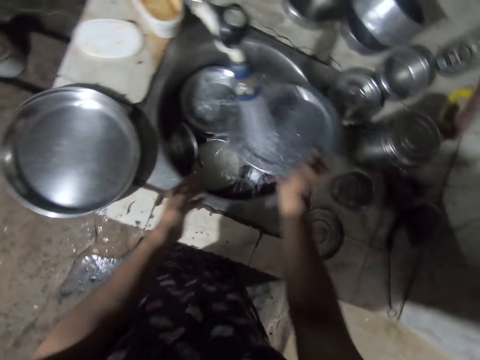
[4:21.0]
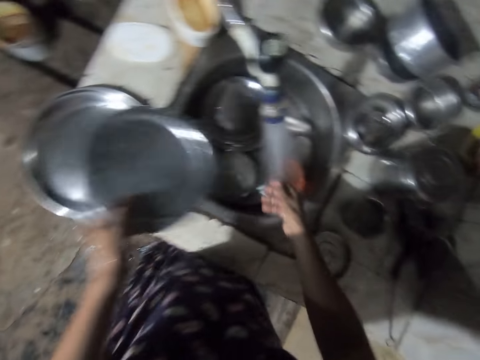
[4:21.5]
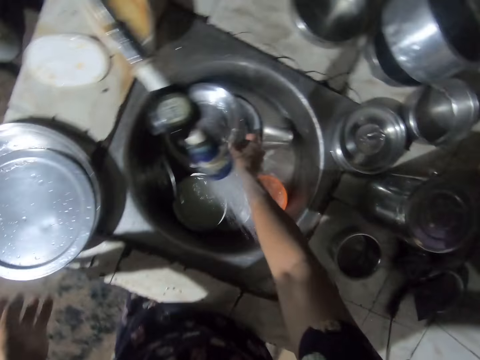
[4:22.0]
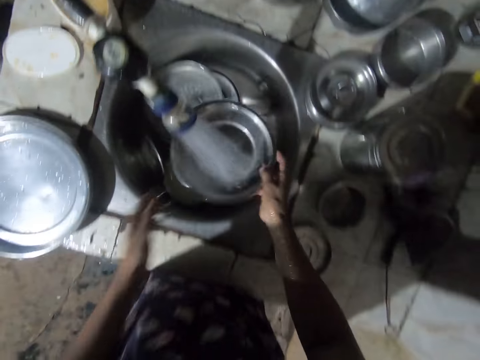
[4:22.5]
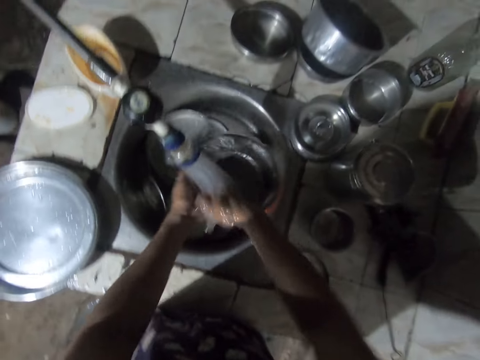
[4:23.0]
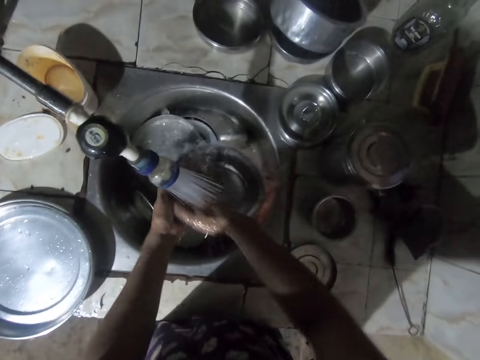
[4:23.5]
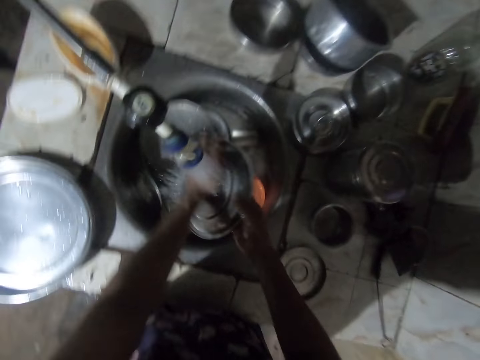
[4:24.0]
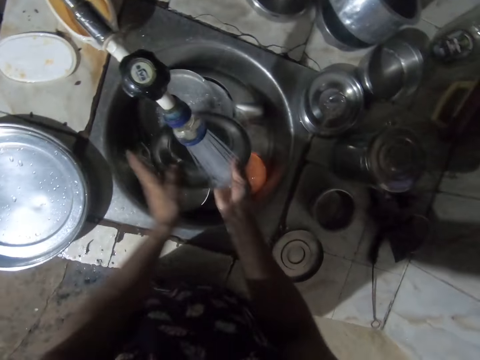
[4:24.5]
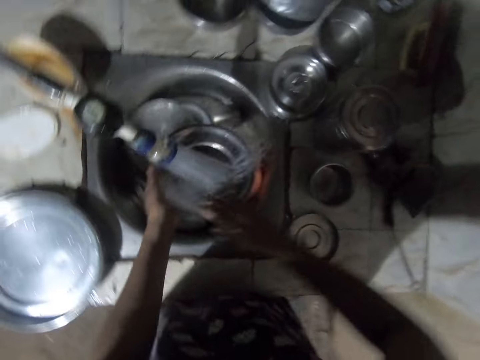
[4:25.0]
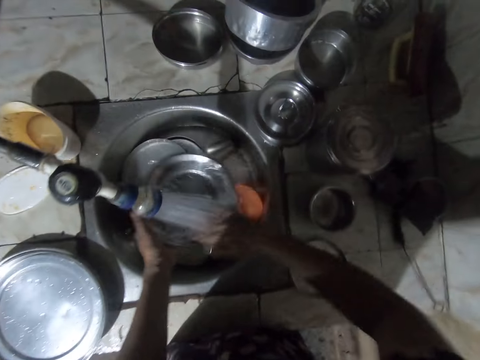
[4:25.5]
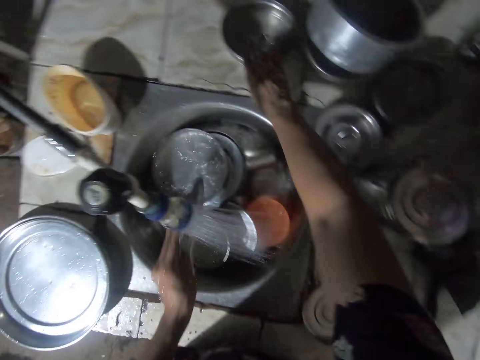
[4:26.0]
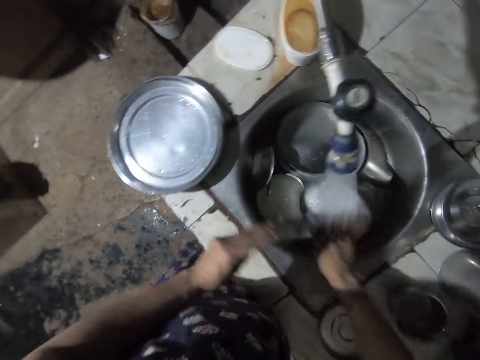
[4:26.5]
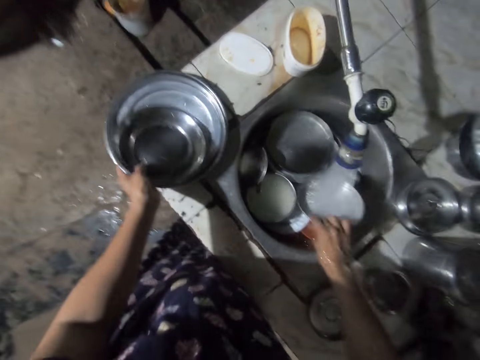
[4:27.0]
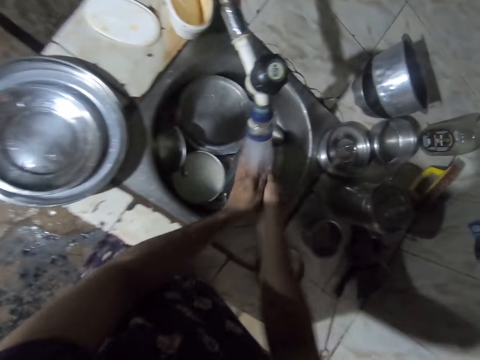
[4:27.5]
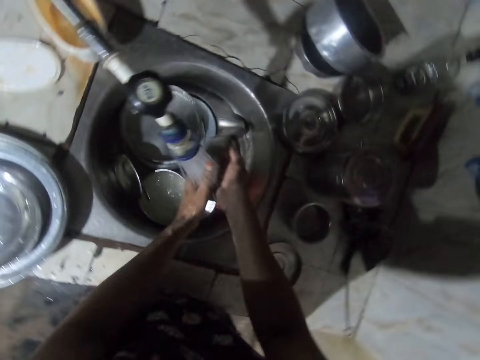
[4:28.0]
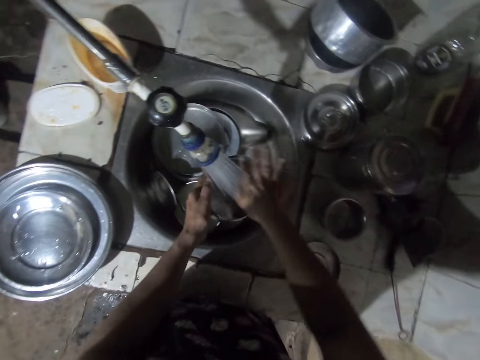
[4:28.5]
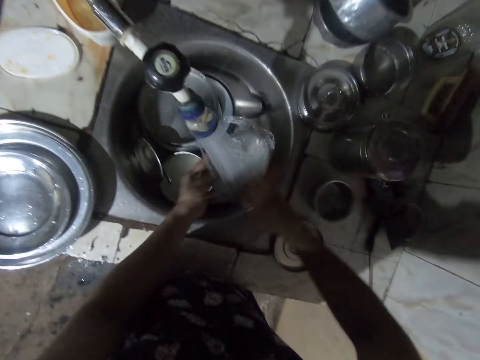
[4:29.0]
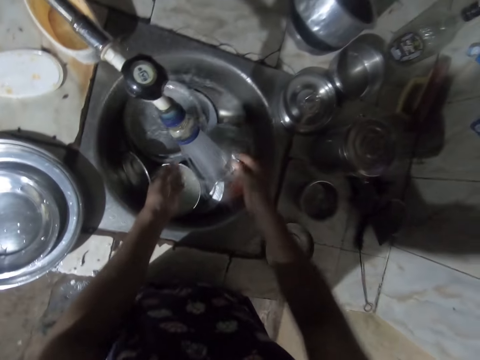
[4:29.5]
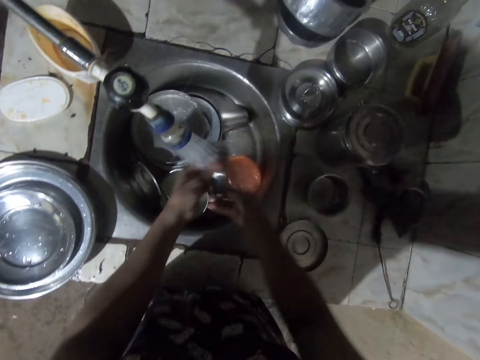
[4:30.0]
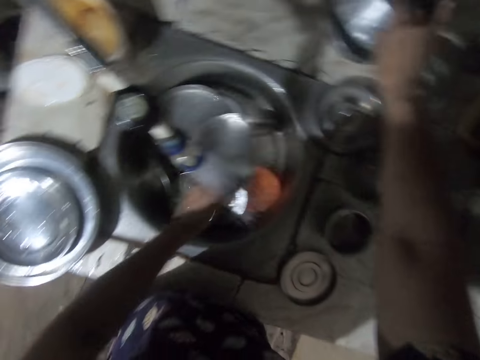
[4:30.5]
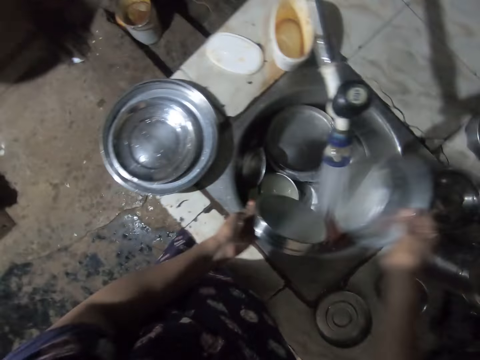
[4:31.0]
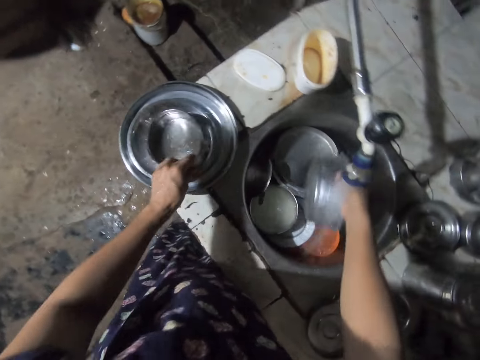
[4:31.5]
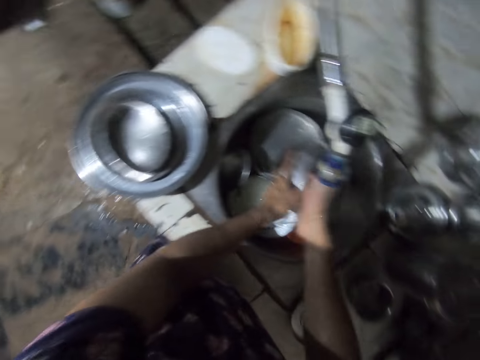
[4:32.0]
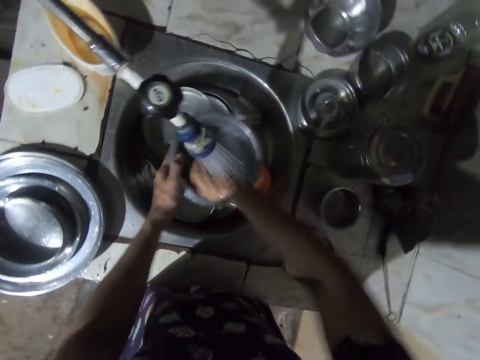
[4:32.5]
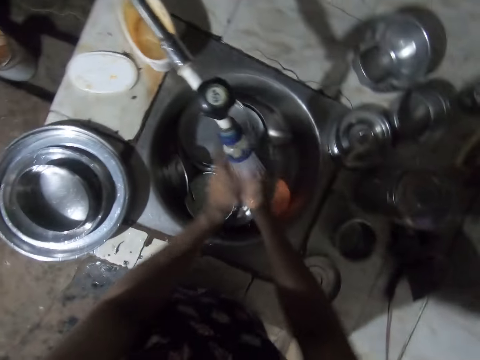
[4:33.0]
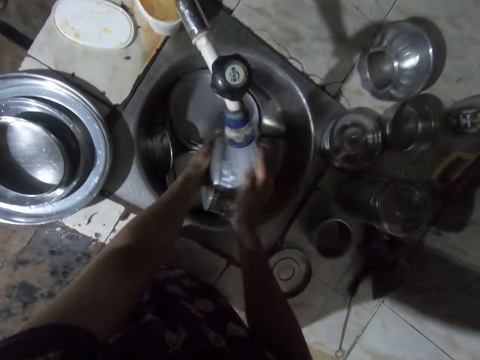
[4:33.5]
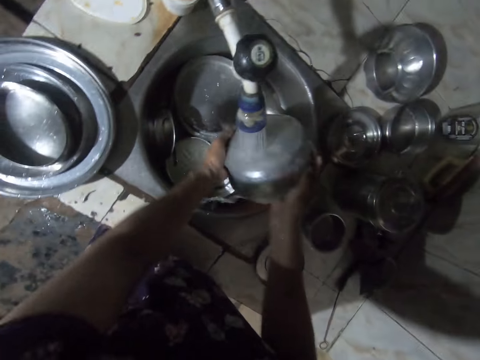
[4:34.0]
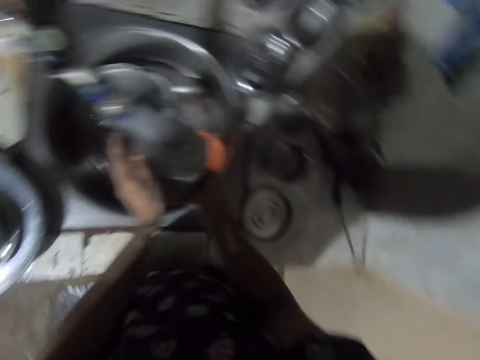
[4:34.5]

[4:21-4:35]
The camera wearer places a cooking pot lid on a tray with the right hand. They pick up a plate from the kitchen sink with the right hand. They rinse the plate on the kitchen sink with tap water. They pick up the plate from the kitchen counter with the right hand. They place the plate on the tray with the left hand. They rinse the plate on the kitchen sink with tap water. They pick up a cooking pot from the kitchen counter with the right hand. They place the plate on the tray with the left hand. They rinse the cooking pot on the kitchen sink with tap water.

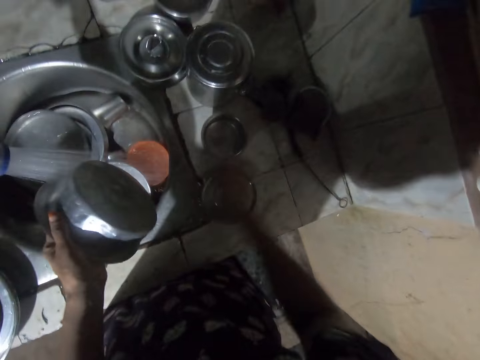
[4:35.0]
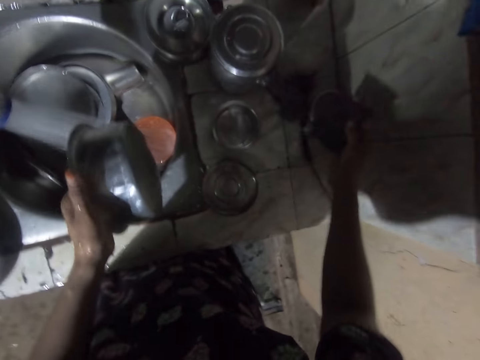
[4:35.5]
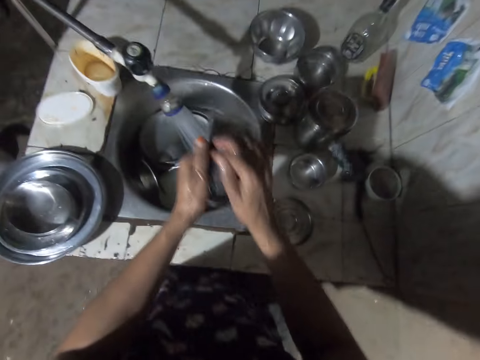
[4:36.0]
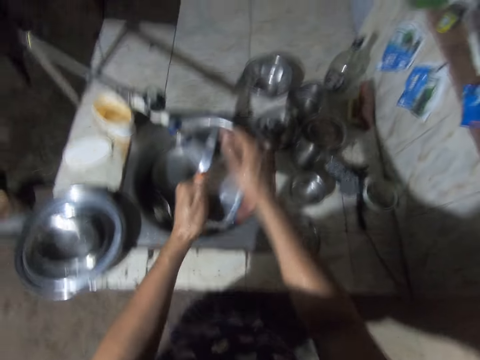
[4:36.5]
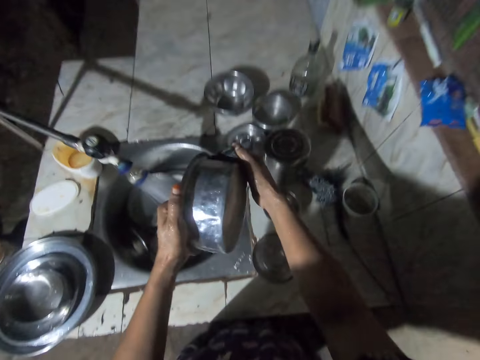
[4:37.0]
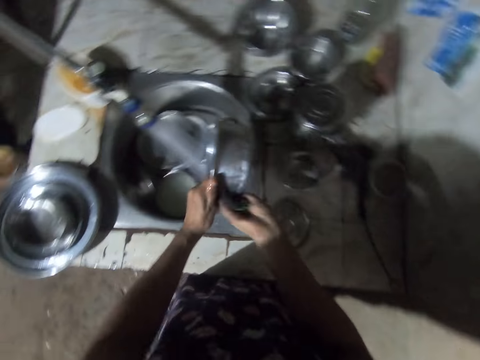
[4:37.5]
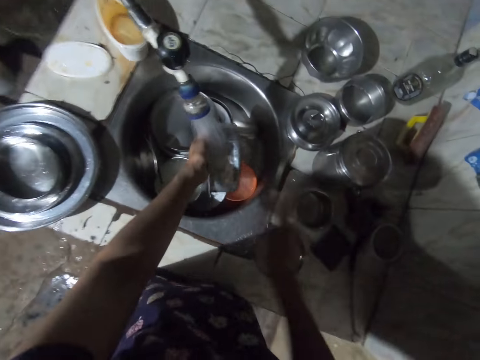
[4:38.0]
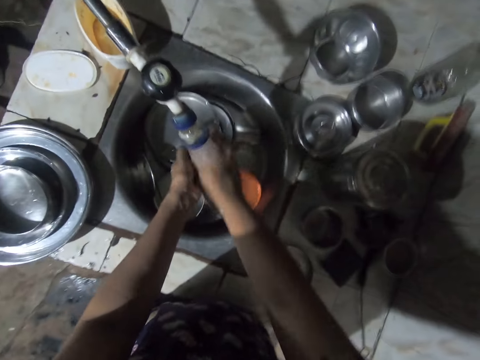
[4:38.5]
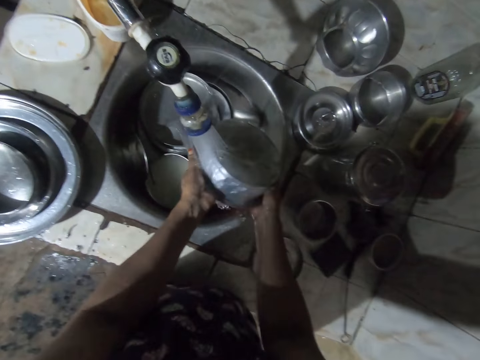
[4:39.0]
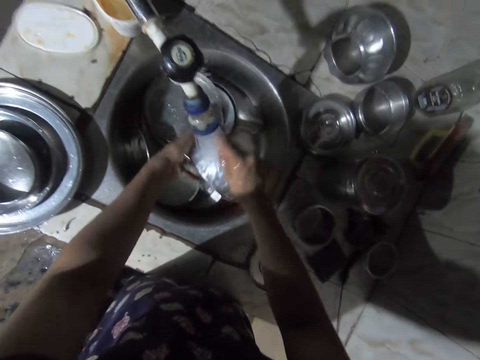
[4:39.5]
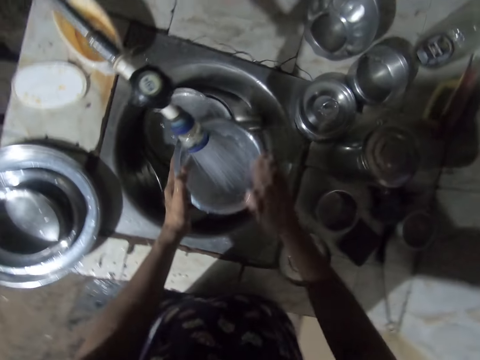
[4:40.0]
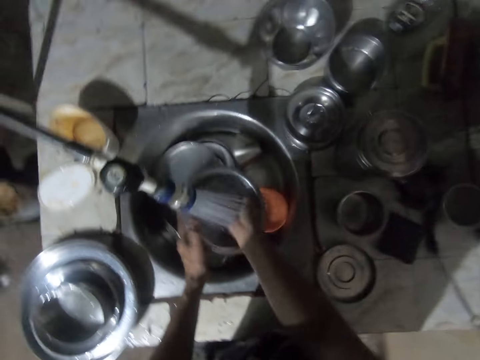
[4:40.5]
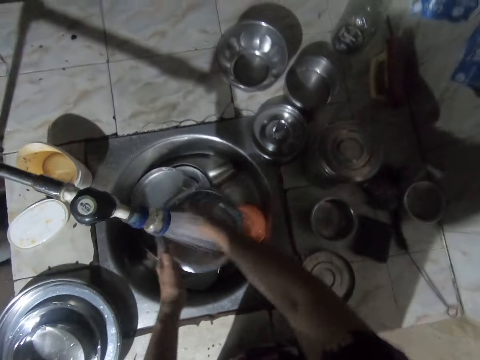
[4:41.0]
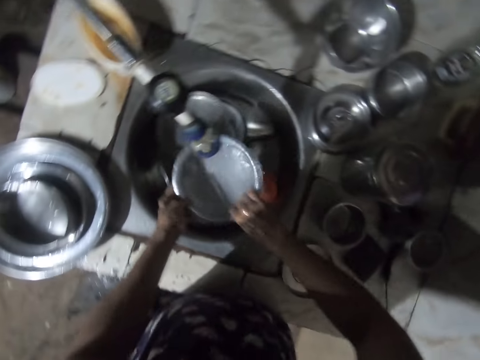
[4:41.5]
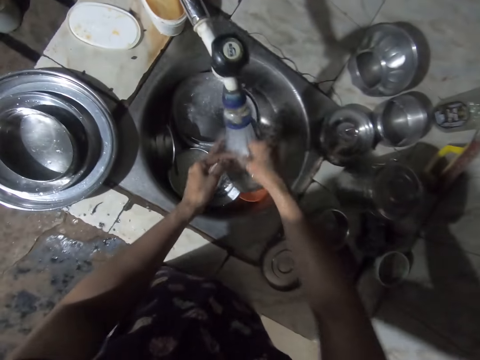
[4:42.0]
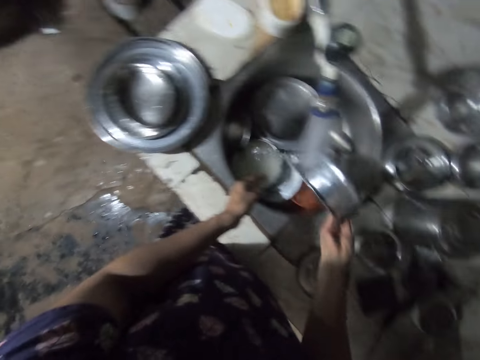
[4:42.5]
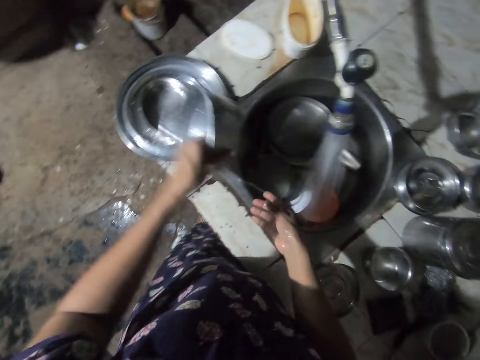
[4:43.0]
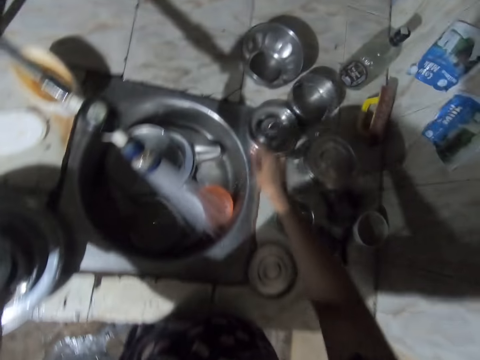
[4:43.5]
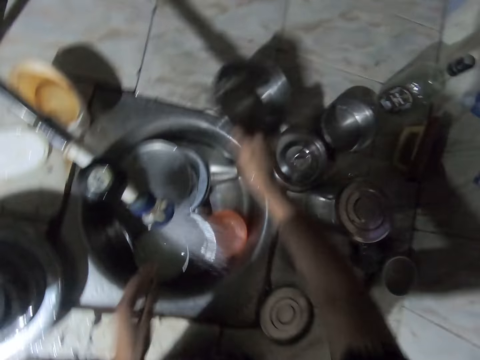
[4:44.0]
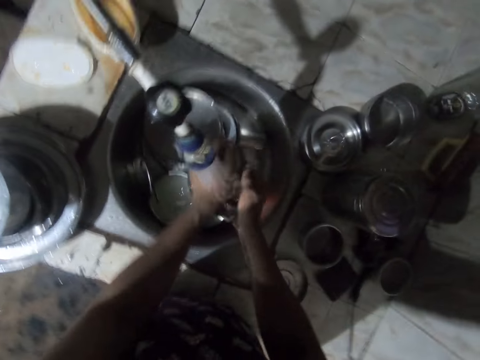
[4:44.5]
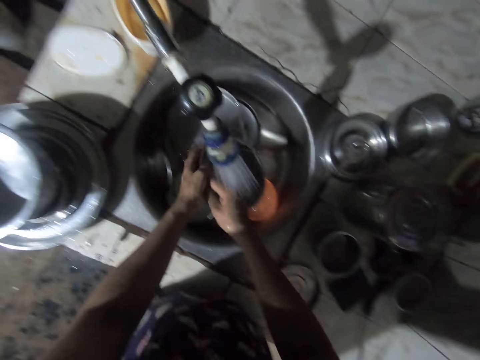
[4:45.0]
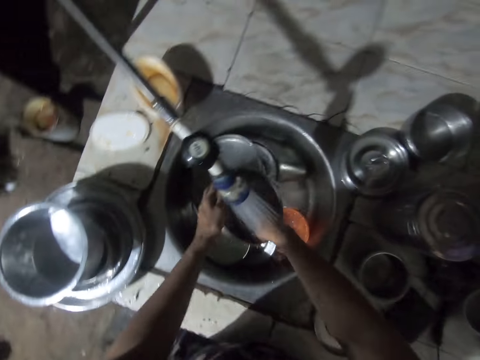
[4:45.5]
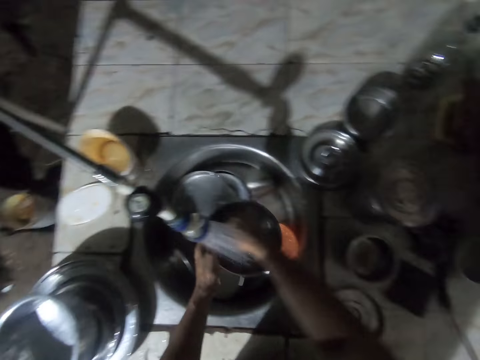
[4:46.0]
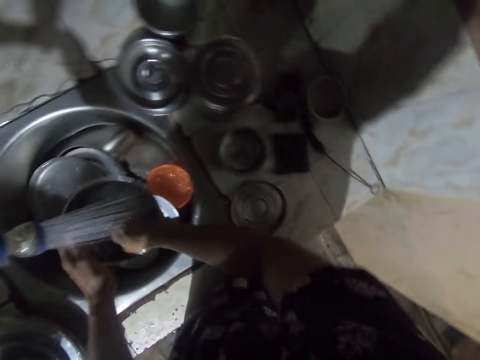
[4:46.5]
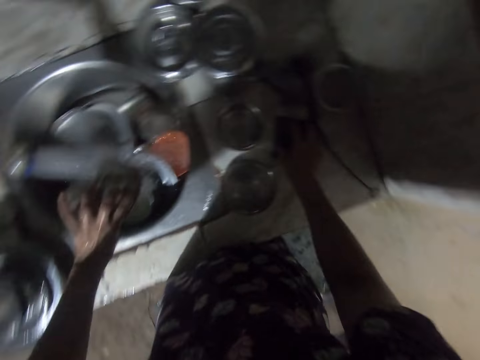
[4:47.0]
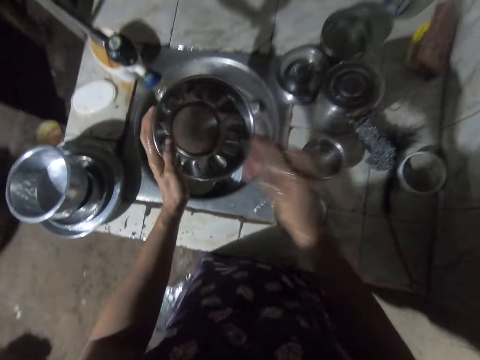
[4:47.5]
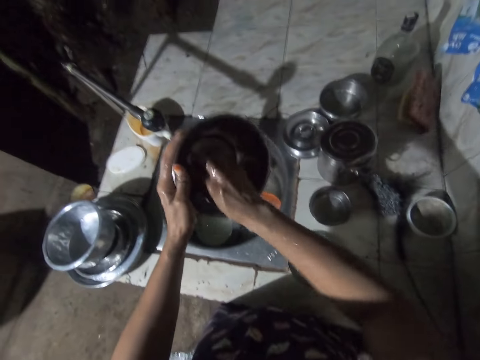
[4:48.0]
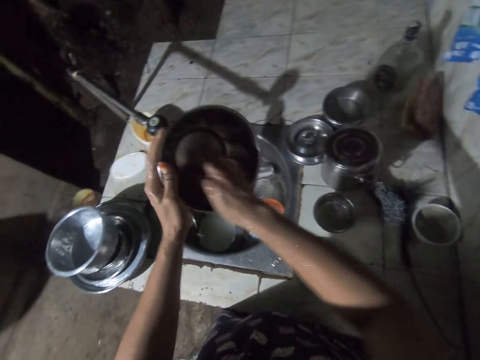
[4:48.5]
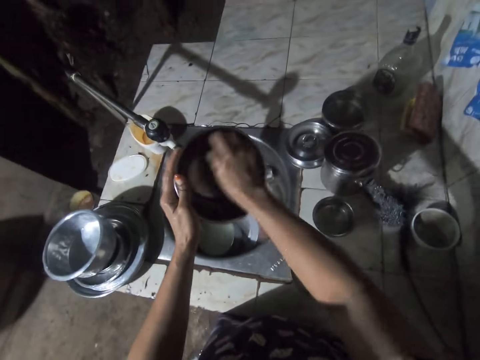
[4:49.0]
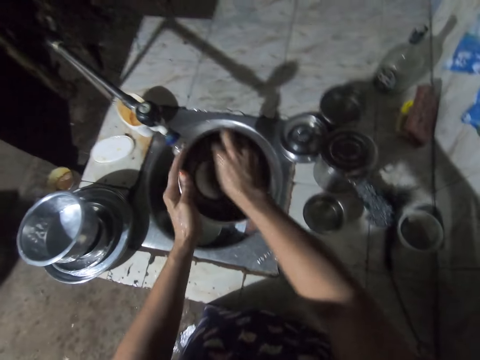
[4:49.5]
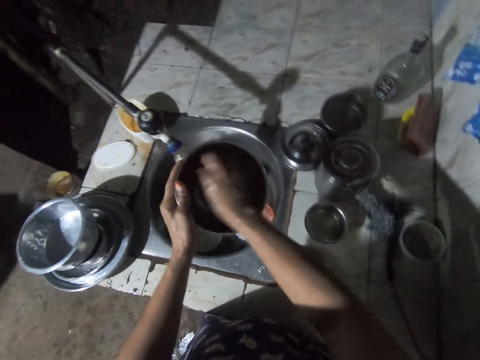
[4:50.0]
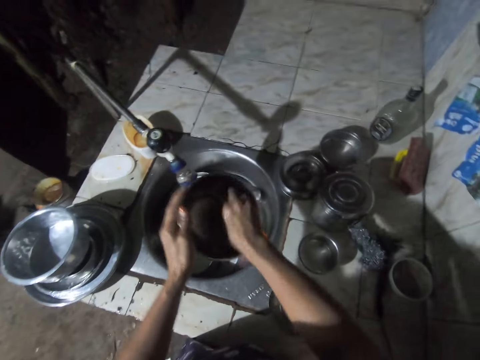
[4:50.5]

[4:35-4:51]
The camera wearer picks up a washing sponge from a soap tin with the right hand. They wash a cooking pot with the washing sponge. They place the washing sponge on the kitchen counter with the right hand. They rinse the cooking pot on the kitchen sink with tap water. They place the cooking pot on a tray with the left hand. They pick up a bowl from the kitchen counter with the right hand. They rinse the bowl on the kitchen sink with tap water. They put the sponge in the soap. They pick up the sponge. They wash the bowl.
